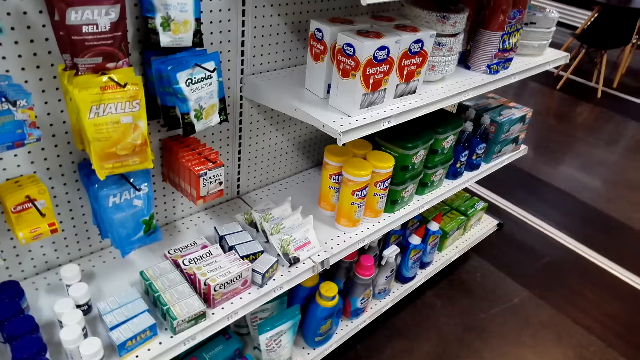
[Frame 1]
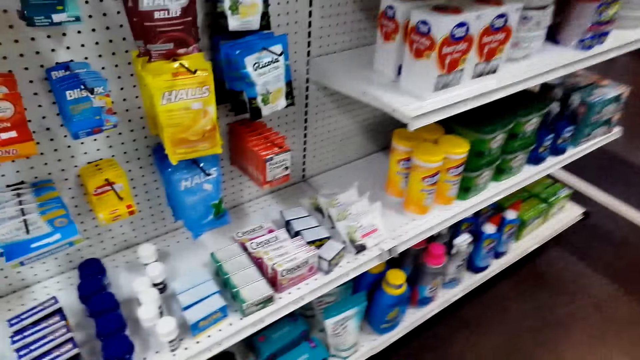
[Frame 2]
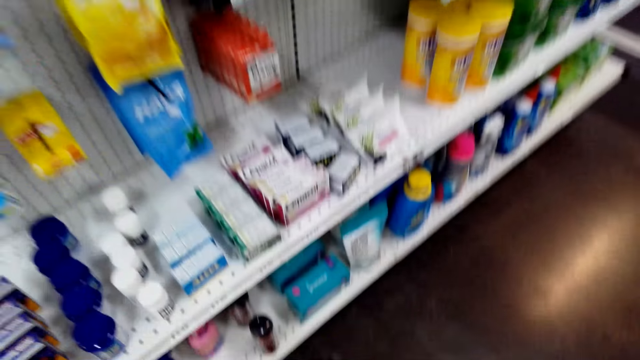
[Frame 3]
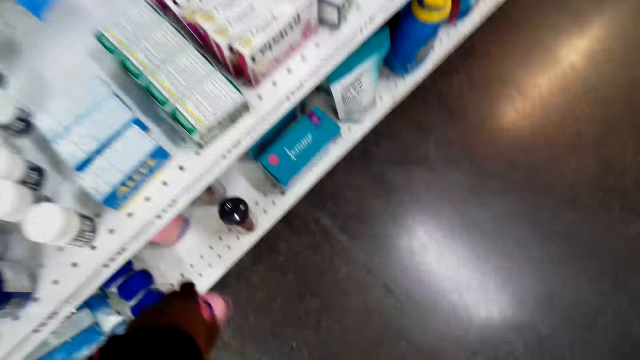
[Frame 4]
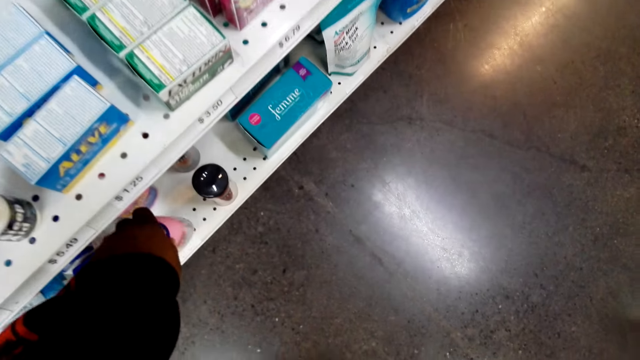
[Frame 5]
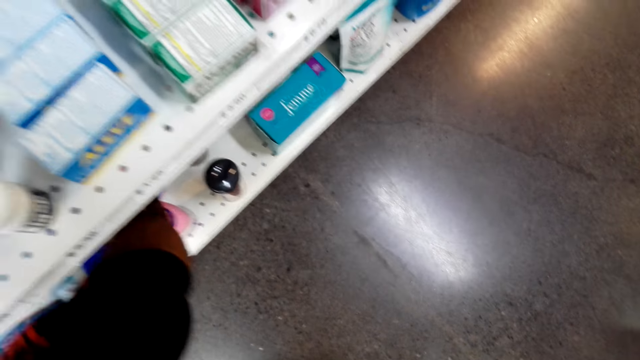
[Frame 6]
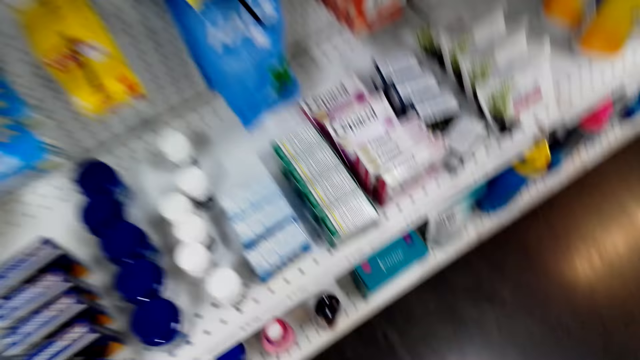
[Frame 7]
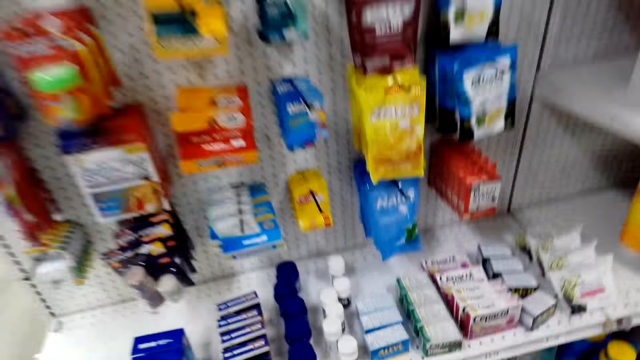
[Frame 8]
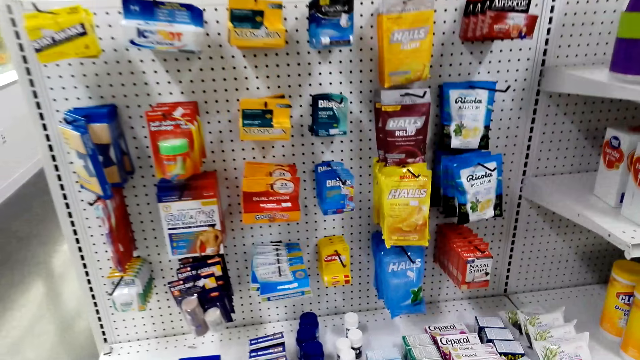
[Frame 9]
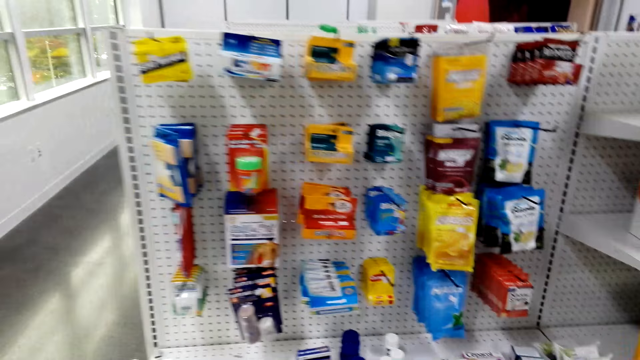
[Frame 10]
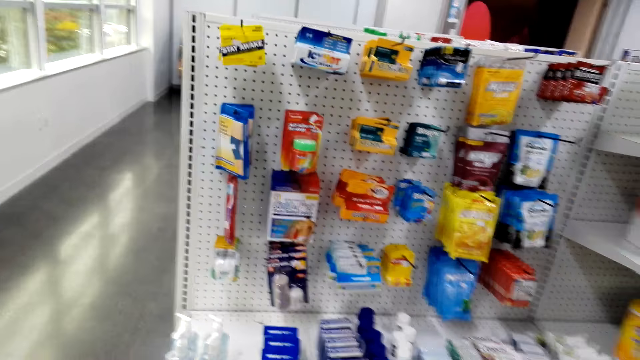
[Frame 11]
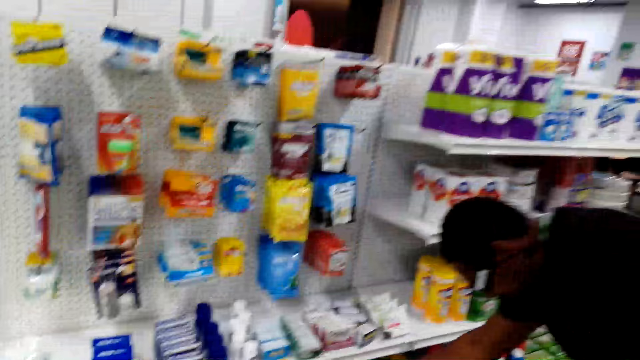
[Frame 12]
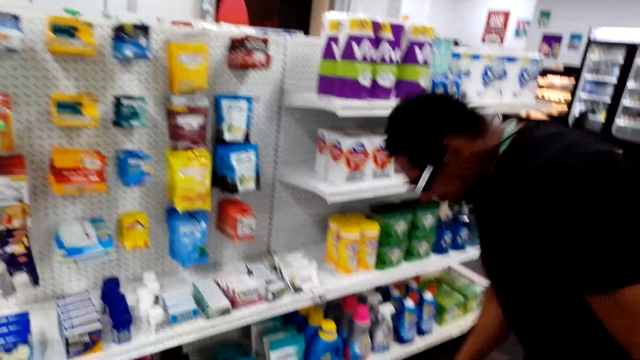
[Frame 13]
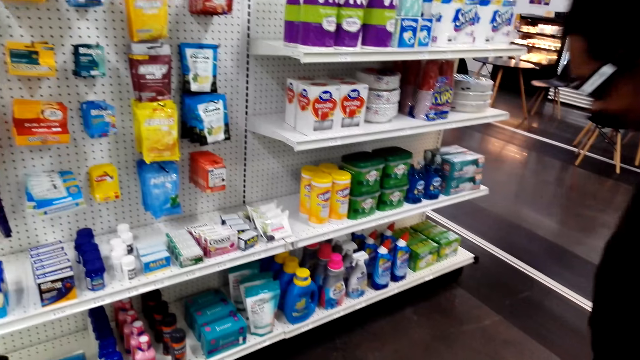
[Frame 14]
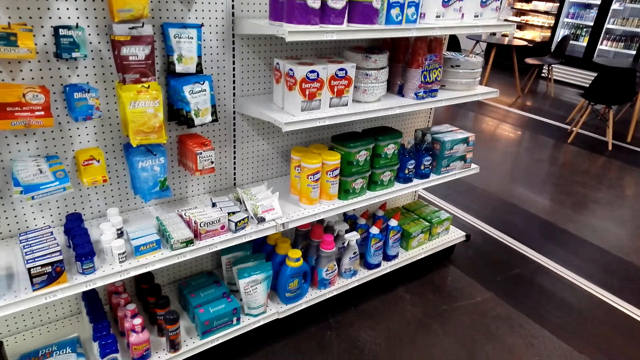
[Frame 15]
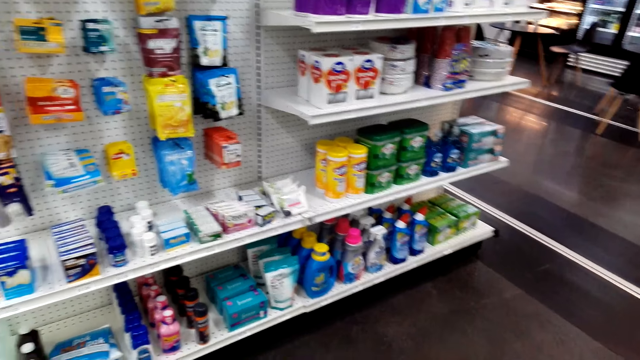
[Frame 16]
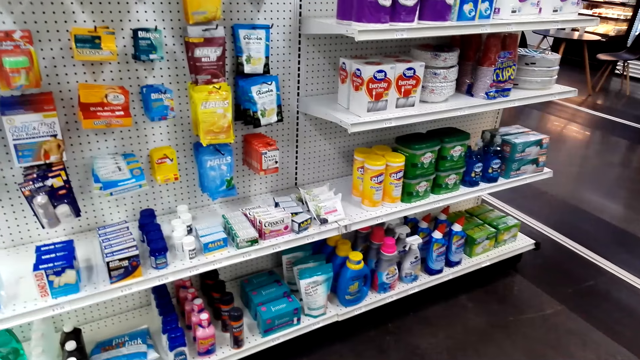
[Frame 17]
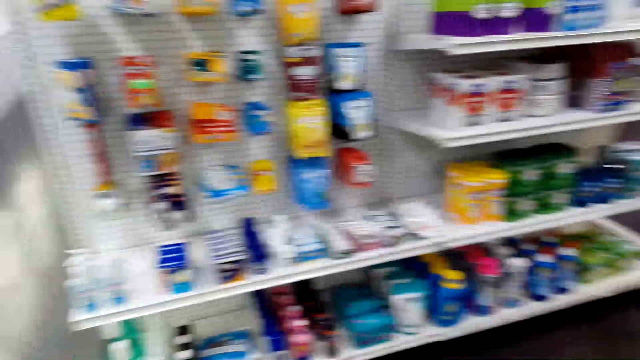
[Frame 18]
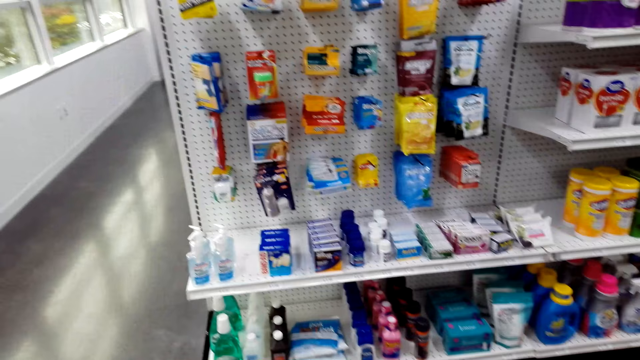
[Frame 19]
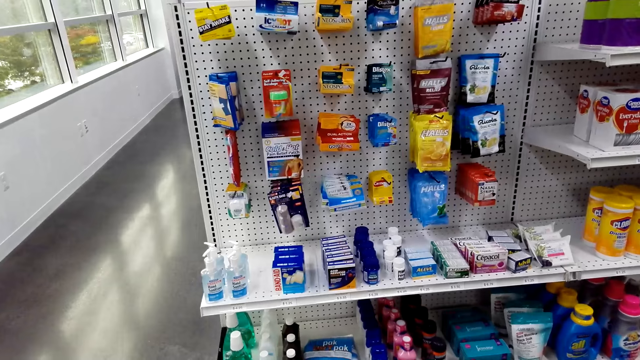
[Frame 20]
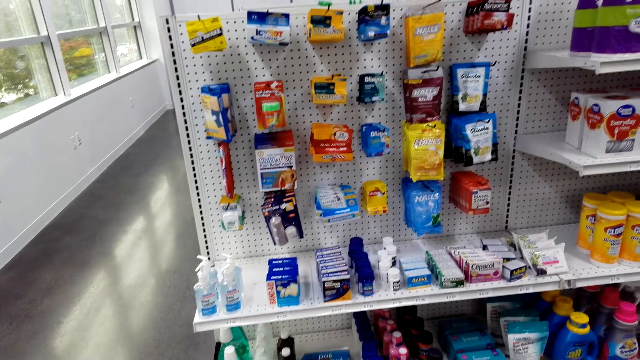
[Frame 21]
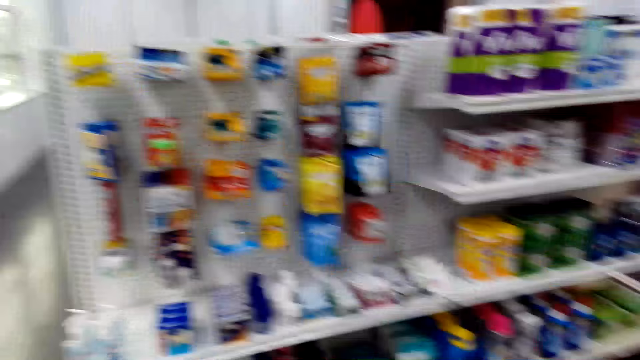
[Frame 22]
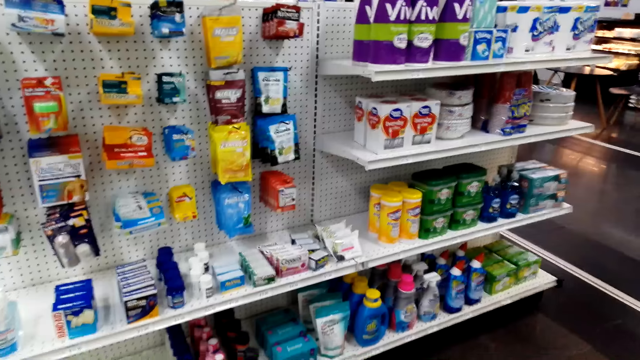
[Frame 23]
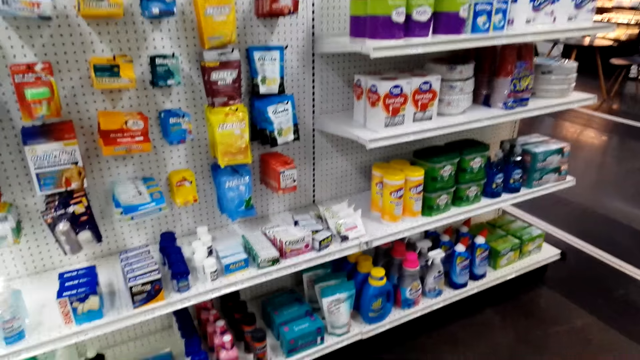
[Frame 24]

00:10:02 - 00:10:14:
The camera wearer stares at the sachets on the shelf. They put the yoghurt or bottle on the shelf. They look around. A man picks up the bottle from the shelf.

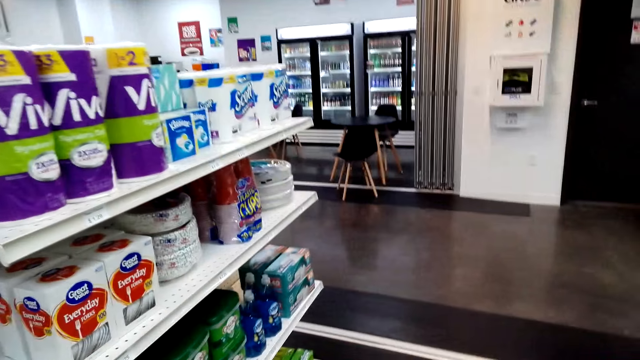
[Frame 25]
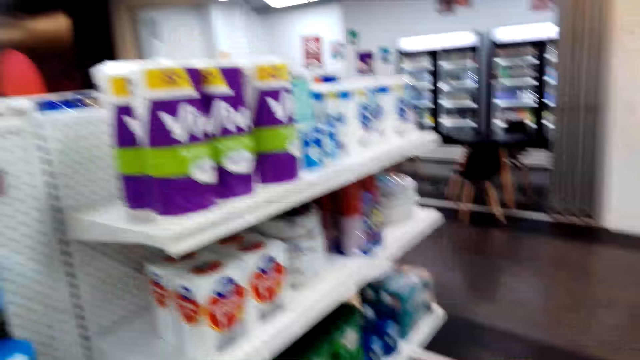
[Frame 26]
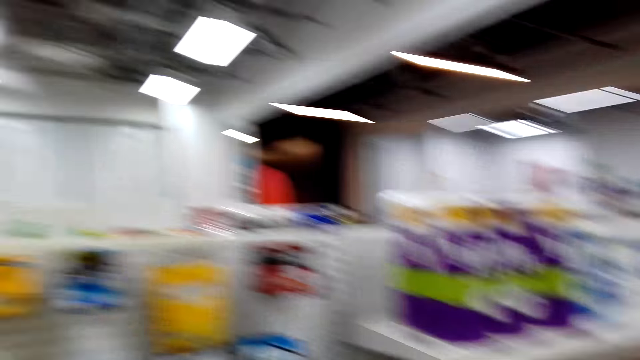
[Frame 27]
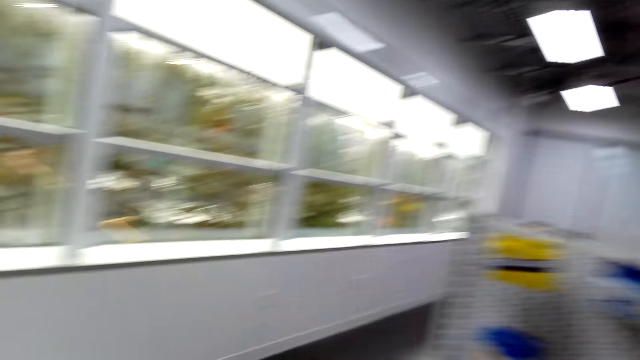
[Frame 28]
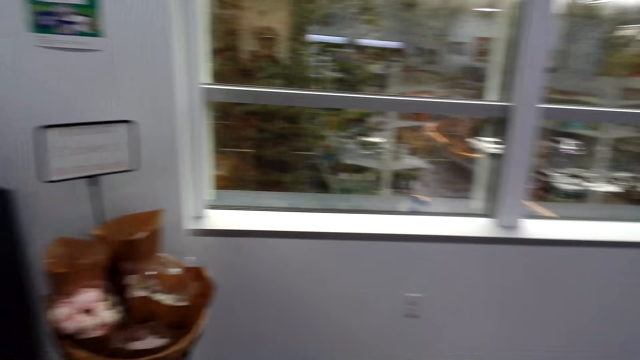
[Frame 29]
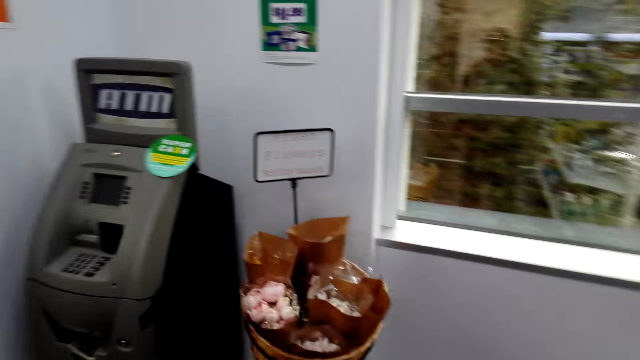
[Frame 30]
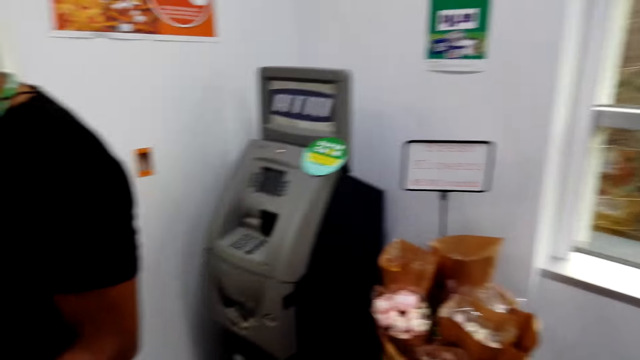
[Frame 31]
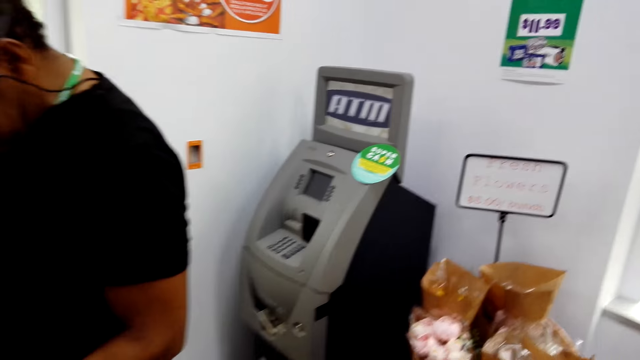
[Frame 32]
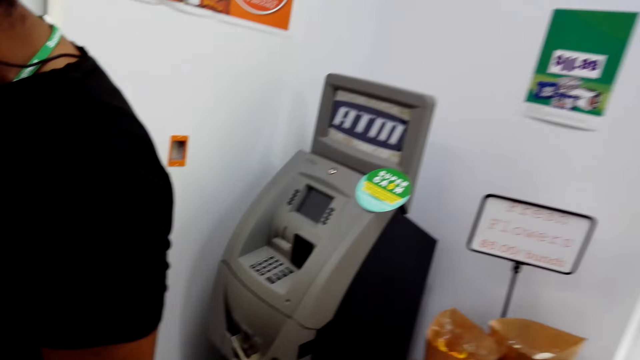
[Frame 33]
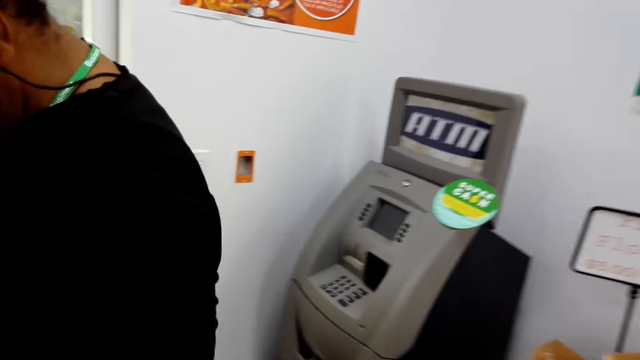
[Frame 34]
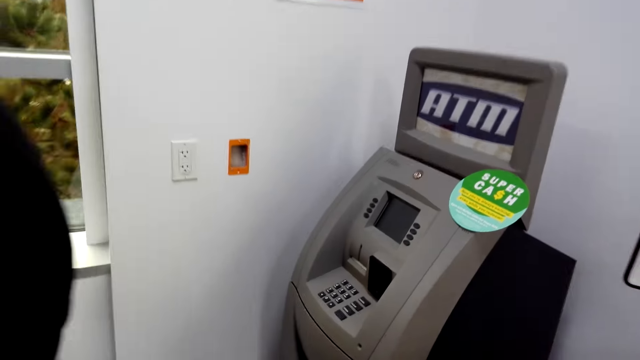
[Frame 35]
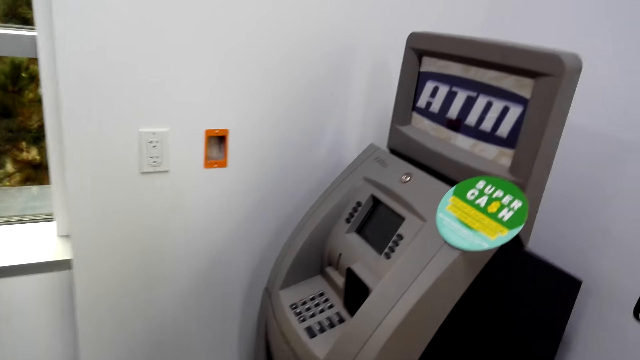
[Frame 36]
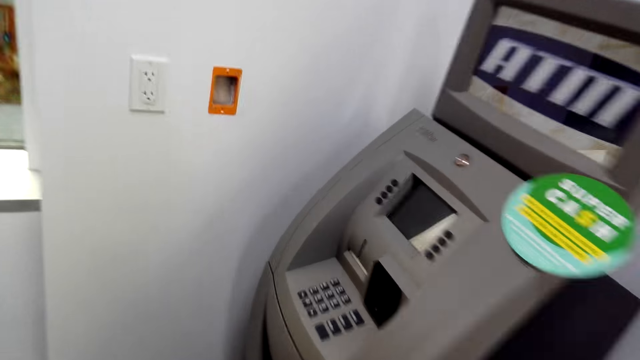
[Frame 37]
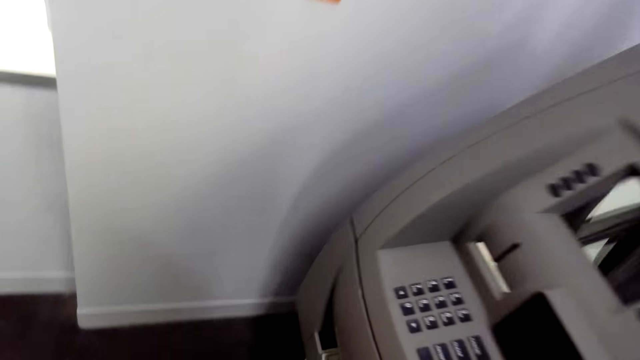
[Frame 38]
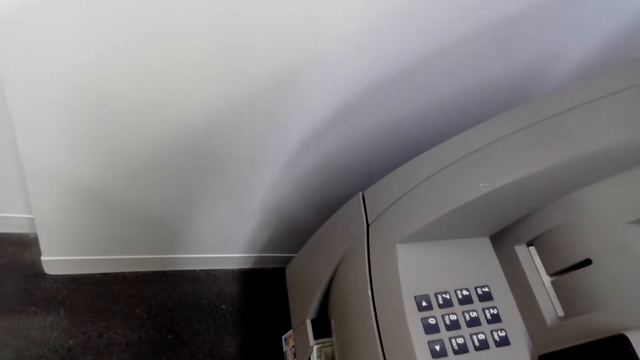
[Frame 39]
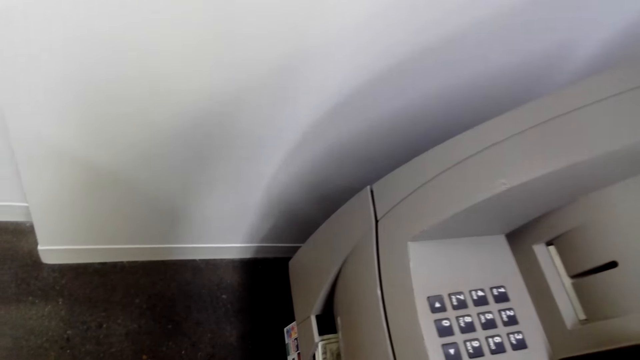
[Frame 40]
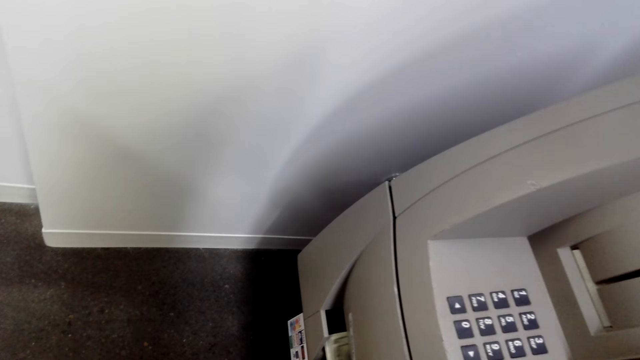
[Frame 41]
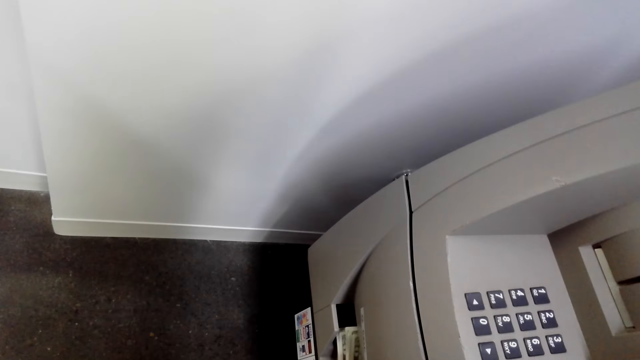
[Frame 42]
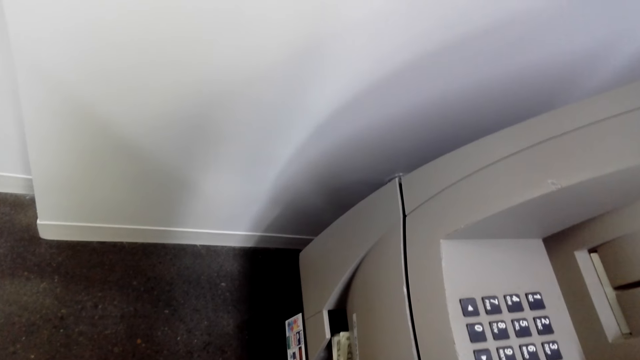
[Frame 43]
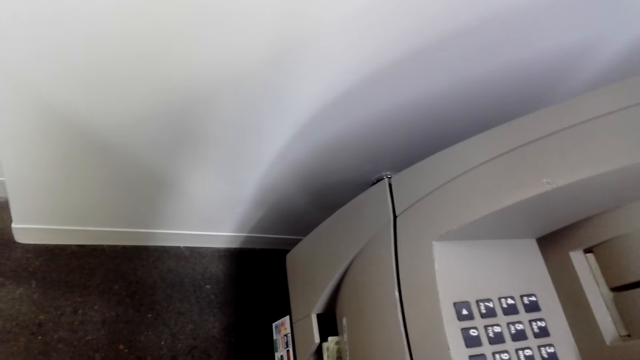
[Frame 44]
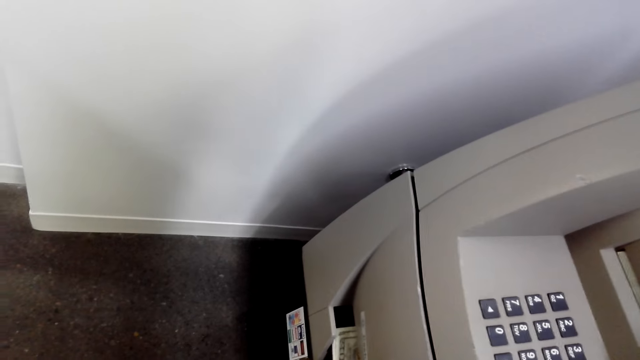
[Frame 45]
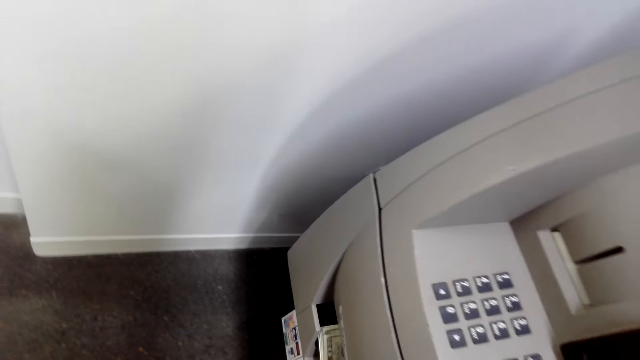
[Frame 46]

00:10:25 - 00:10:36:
The camera wearer looks around the room. They walk towards the ATM machine. They hold the money.
